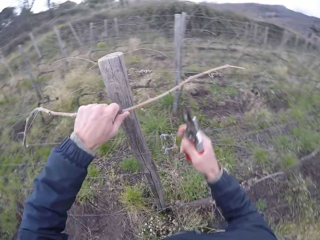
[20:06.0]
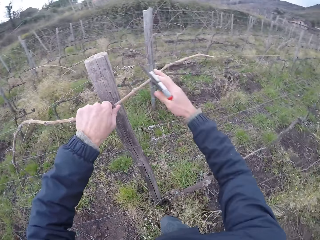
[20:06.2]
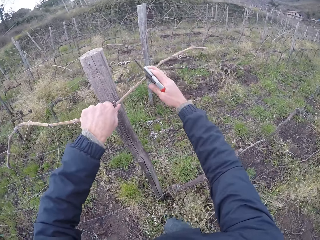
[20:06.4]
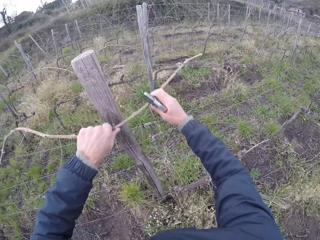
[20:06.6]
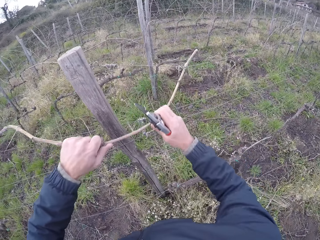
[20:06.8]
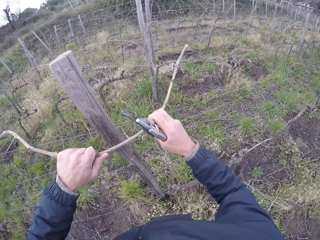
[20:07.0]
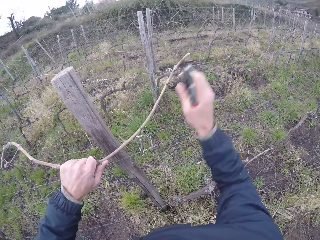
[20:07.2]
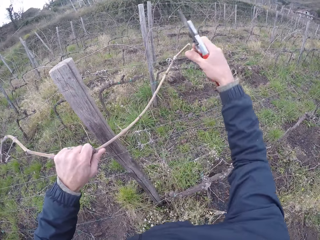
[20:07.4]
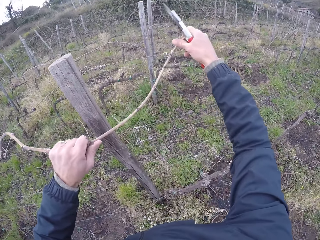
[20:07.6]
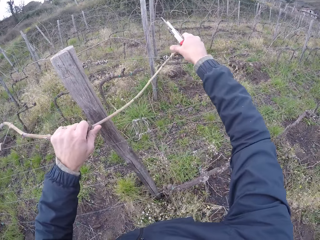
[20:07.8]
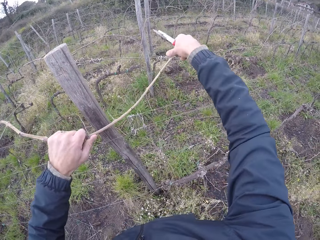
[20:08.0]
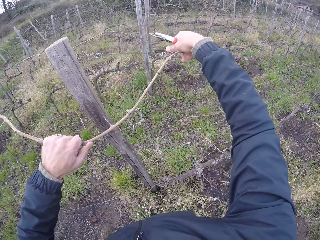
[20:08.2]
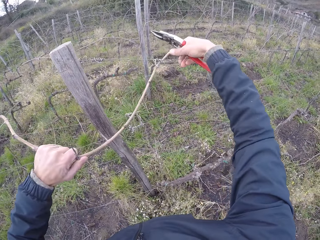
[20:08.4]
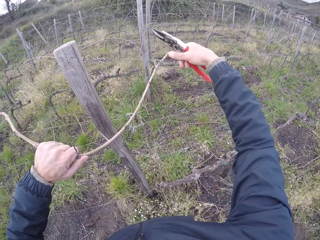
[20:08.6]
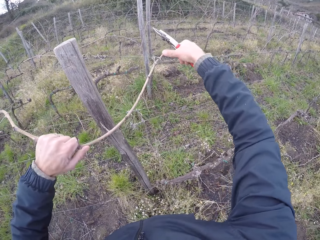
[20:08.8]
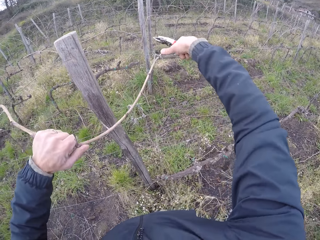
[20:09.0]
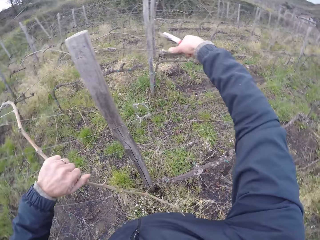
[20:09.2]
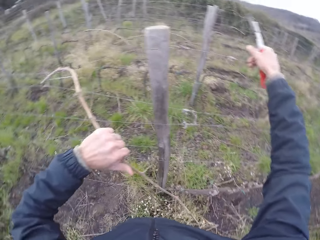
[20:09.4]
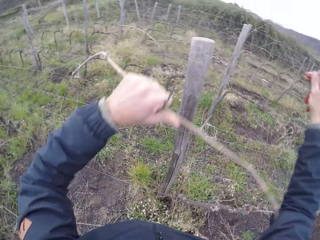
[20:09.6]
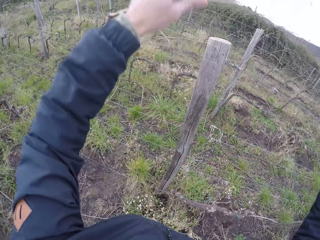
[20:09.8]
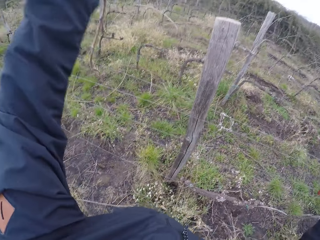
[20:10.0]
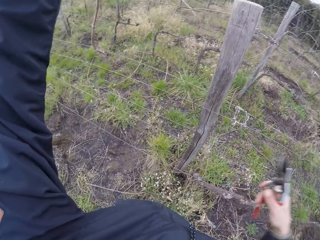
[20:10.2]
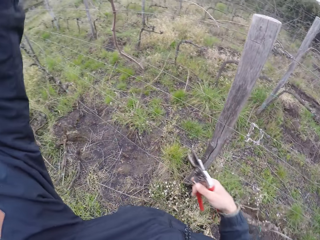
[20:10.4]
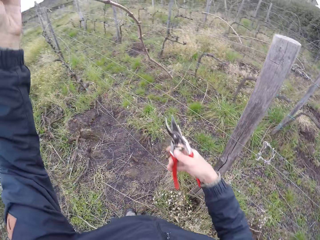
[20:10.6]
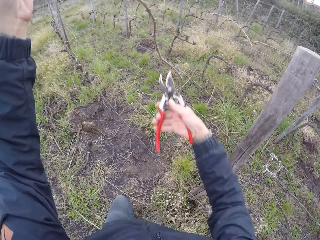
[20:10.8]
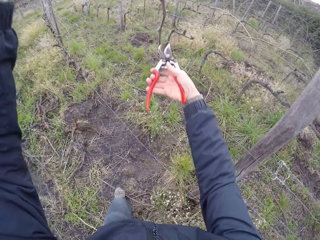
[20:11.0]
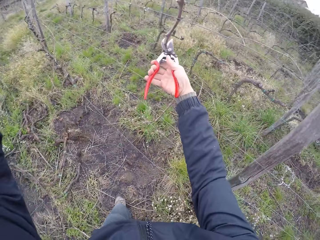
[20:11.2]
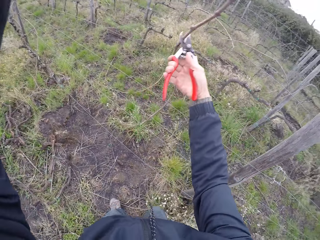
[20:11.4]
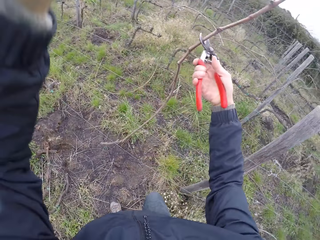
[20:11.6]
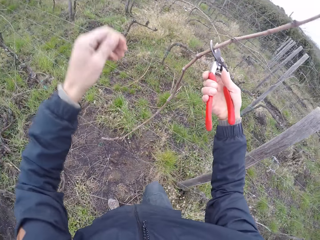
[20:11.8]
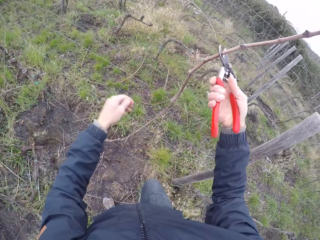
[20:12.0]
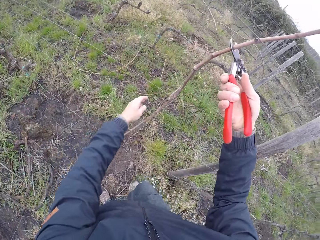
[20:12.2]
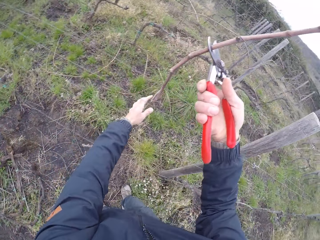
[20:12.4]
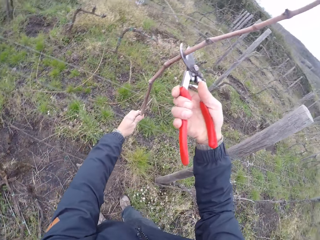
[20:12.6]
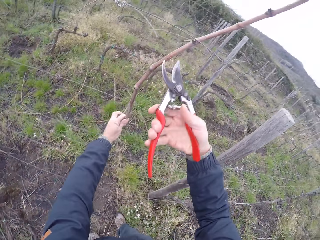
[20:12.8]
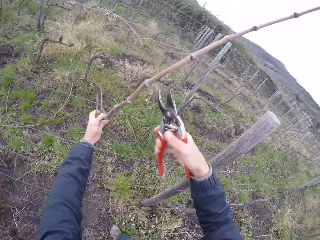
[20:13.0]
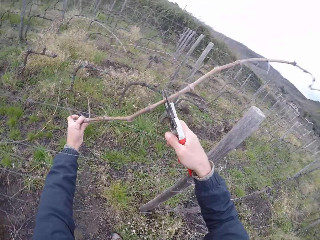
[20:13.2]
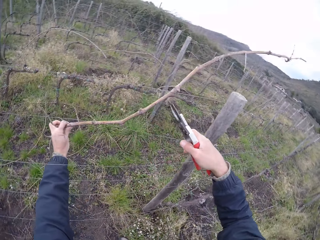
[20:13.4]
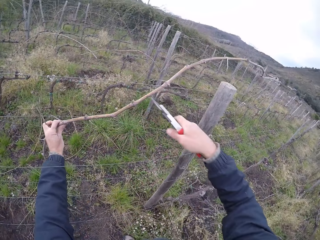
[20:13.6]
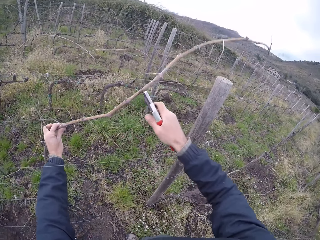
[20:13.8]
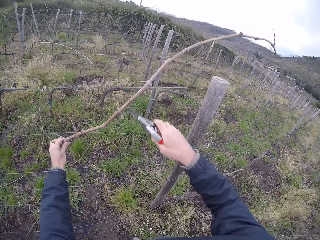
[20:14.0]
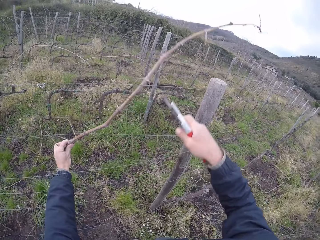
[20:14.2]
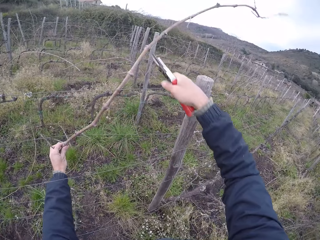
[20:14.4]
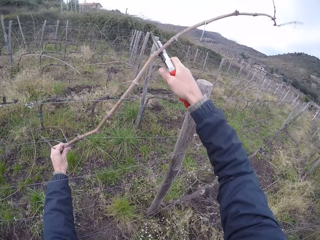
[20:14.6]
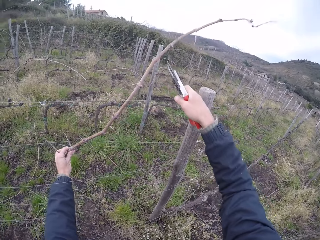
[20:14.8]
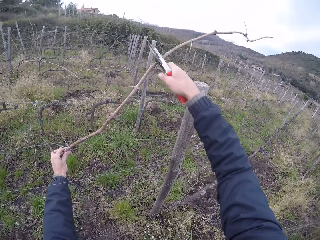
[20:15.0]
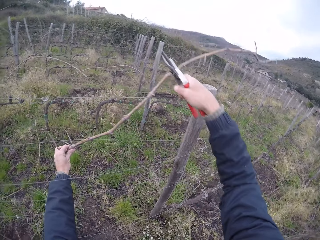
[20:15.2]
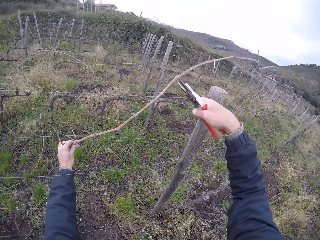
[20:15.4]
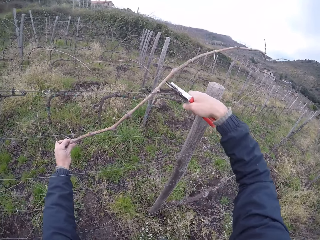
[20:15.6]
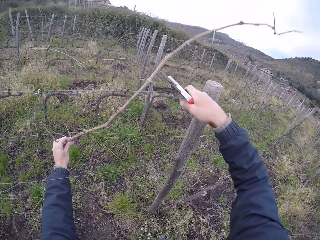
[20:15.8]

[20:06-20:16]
The camera wearer pulls a twig from the barbed wire with his left hand. He adjusts the twig on the fence. He pulls the twig from the barbed wire with both hands.

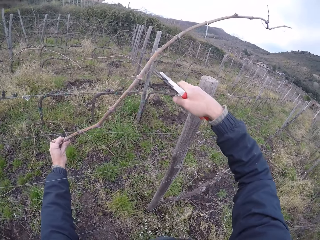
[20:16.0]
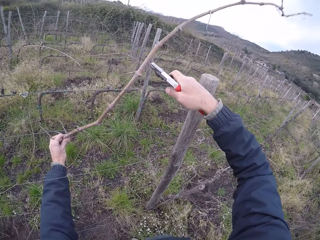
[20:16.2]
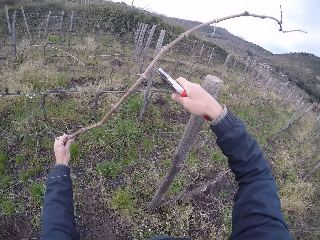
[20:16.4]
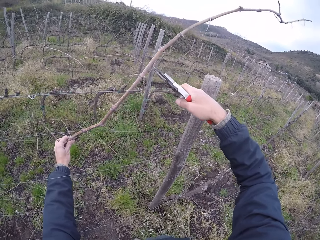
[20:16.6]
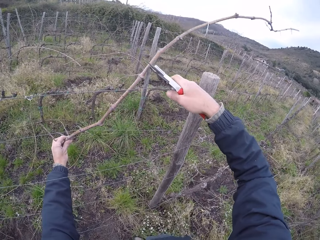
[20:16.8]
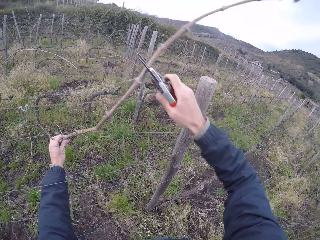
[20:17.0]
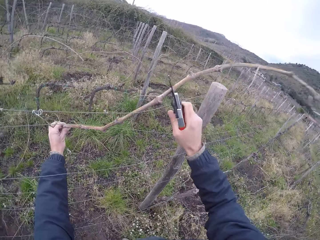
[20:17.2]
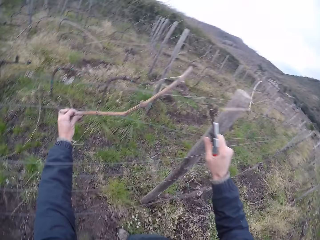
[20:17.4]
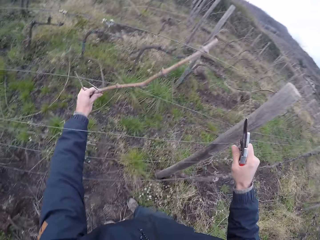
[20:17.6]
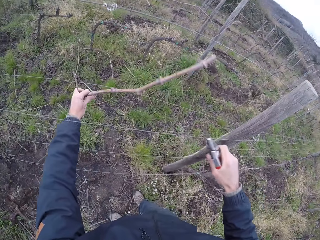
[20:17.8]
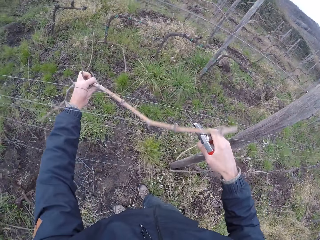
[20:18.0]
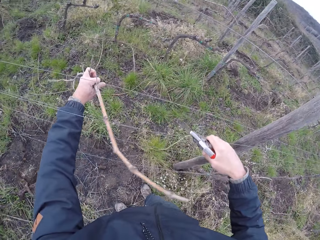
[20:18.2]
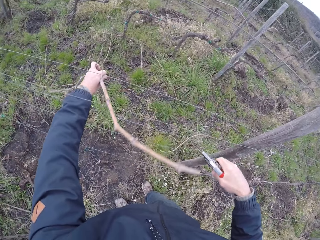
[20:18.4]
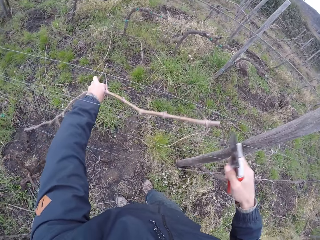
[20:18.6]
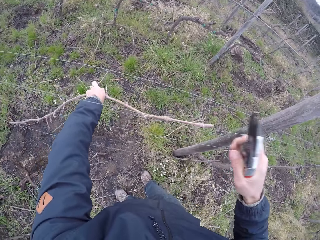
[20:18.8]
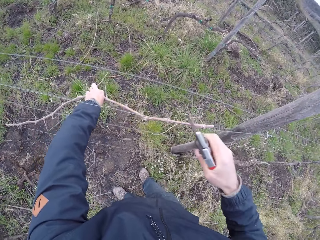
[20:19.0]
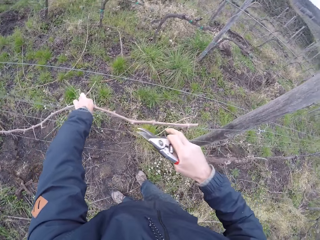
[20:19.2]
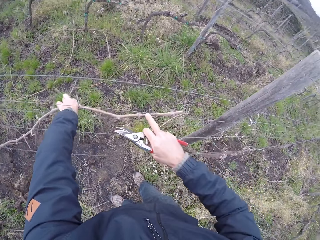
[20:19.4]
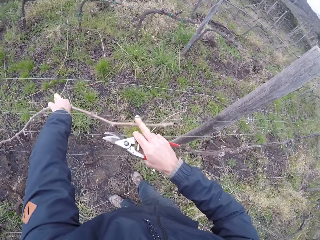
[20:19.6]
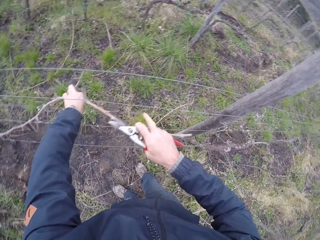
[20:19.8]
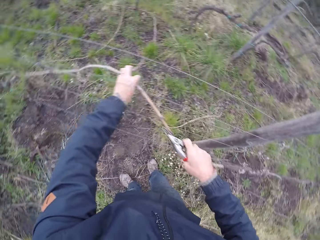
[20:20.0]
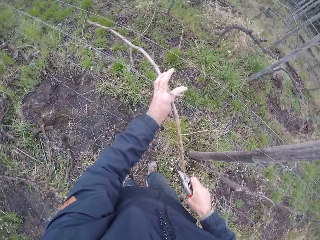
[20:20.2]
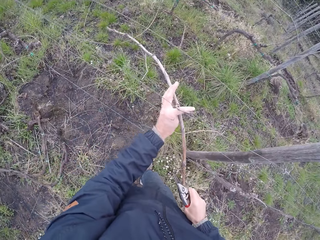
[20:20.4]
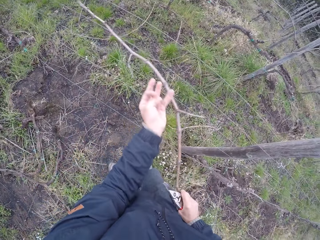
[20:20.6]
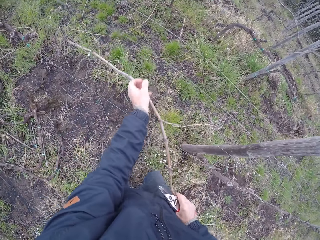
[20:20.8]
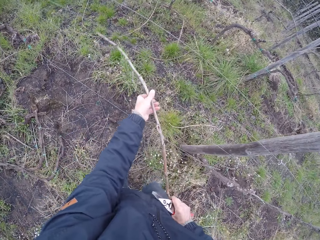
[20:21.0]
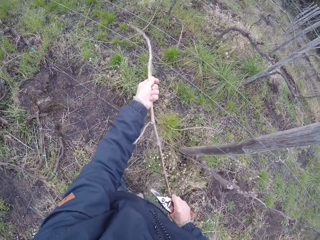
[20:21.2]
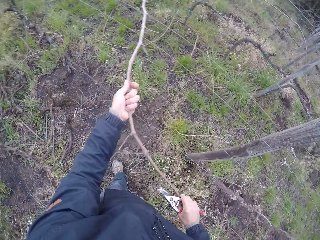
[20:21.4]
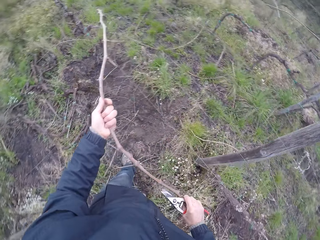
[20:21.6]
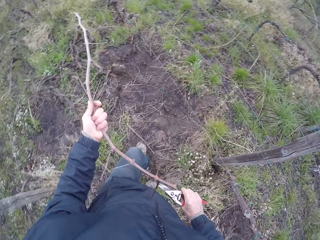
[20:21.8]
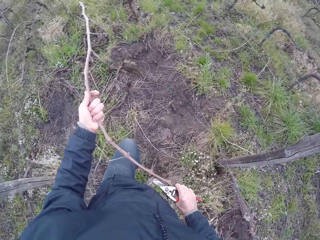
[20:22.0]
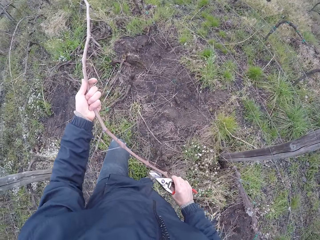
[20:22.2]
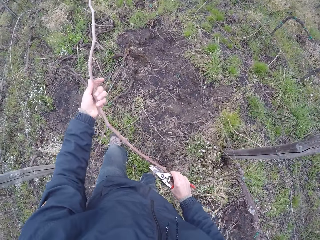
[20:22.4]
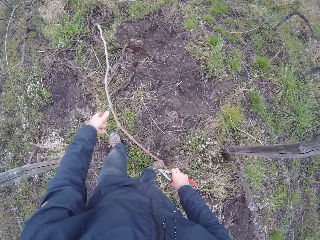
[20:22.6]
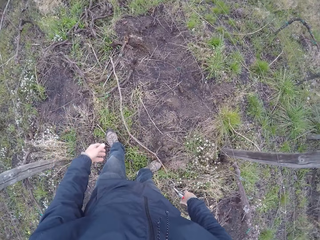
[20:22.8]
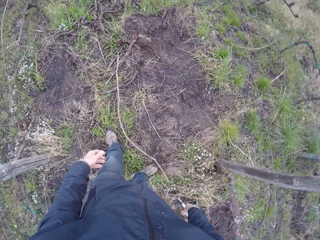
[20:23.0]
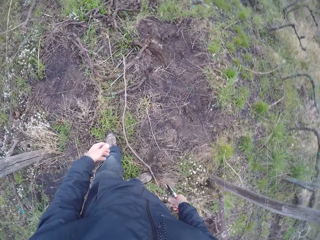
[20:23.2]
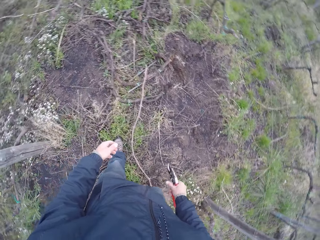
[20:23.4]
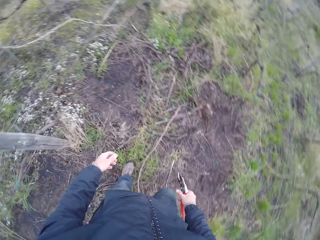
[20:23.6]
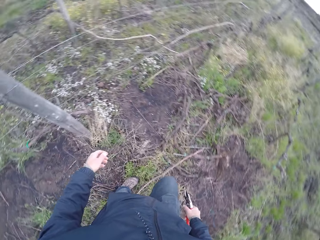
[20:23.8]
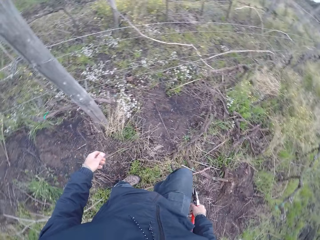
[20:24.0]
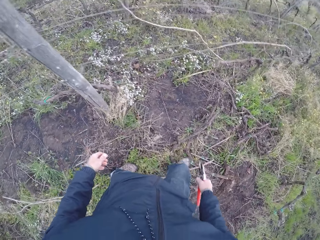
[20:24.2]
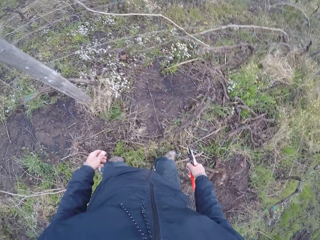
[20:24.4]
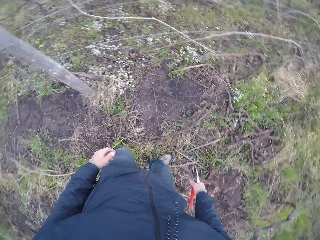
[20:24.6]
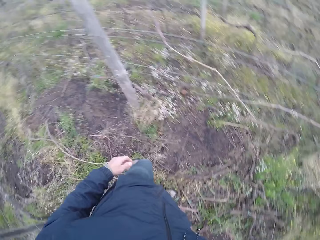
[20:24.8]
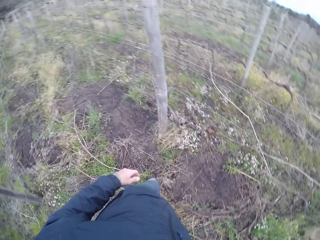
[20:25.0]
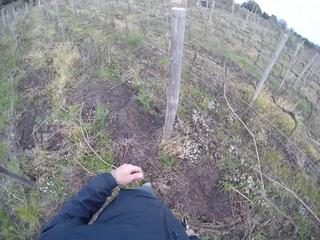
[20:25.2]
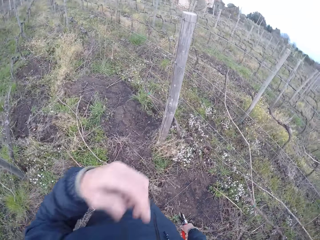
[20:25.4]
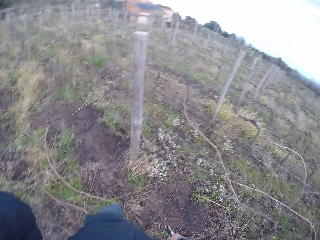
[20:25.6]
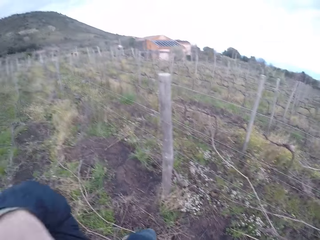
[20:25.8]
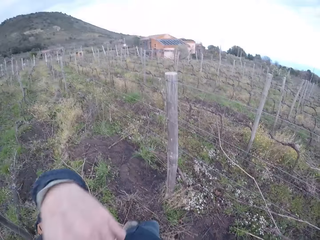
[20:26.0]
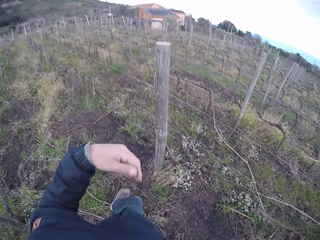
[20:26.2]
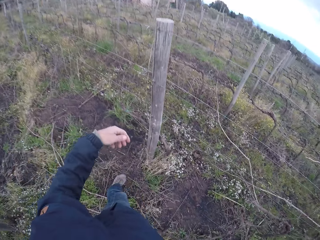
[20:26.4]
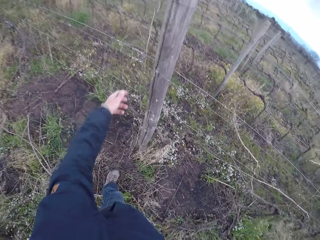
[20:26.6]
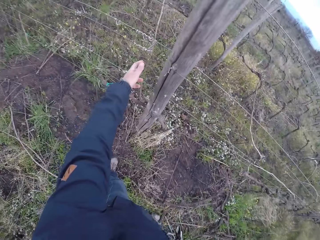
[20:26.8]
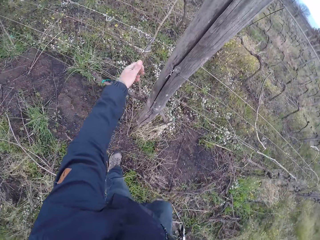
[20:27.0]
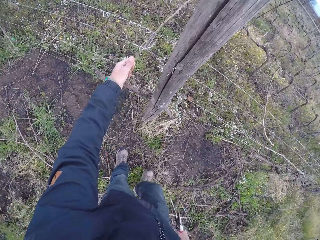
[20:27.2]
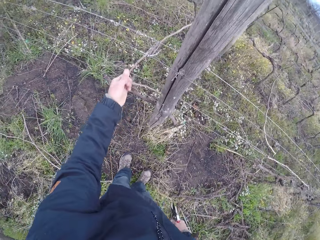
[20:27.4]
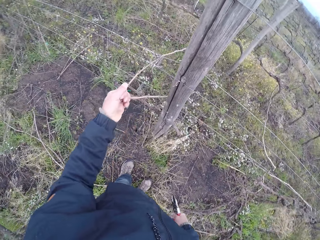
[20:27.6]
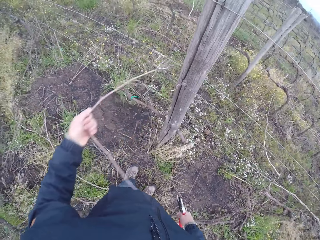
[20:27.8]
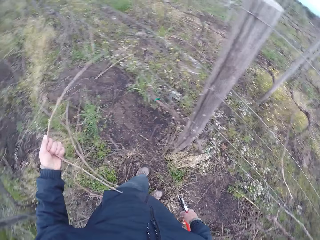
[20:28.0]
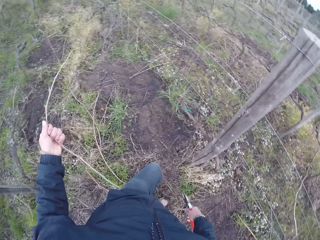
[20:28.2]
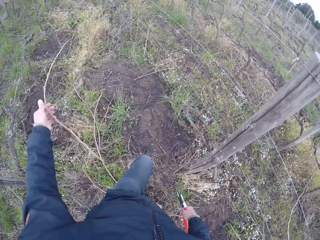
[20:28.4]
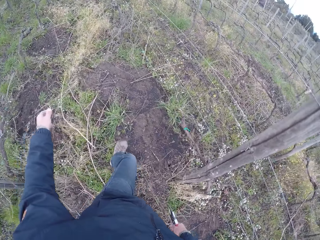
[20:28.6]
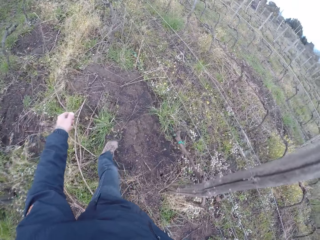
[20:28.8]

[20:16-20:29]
The camera wearer cuts the twig with the pliers in his right hand. He removes a twig from the fence. He throws the twig on the ground with both hands. He looks around the farm. He pulls out a twig from the barbed wire with his left hand. He drops the twig on the ground.
